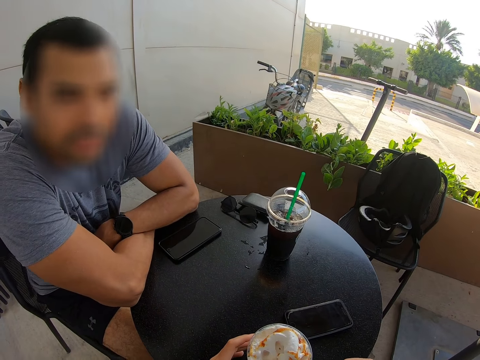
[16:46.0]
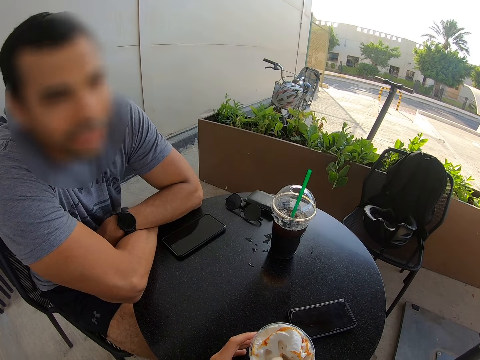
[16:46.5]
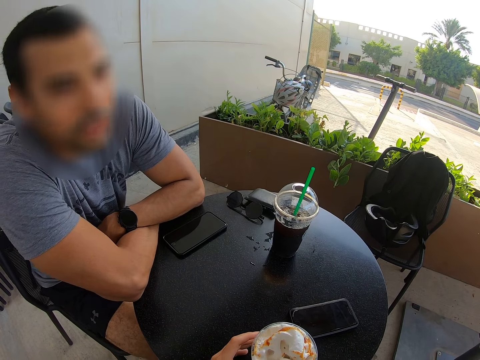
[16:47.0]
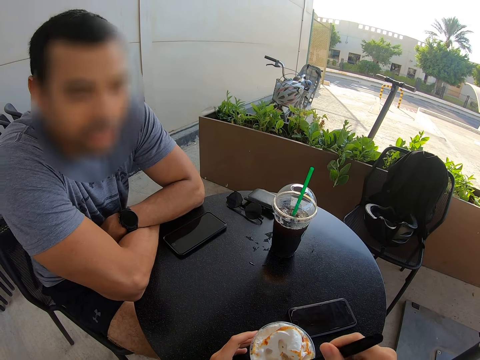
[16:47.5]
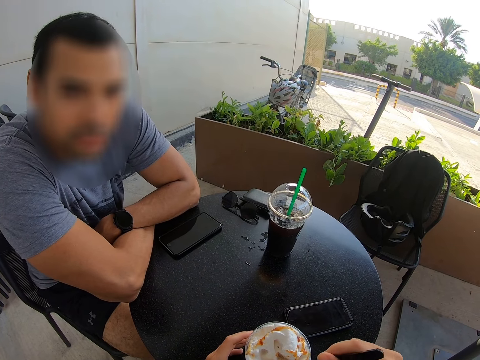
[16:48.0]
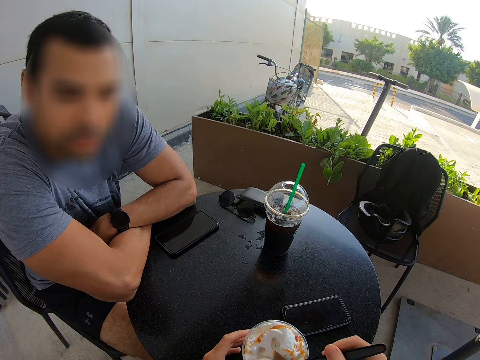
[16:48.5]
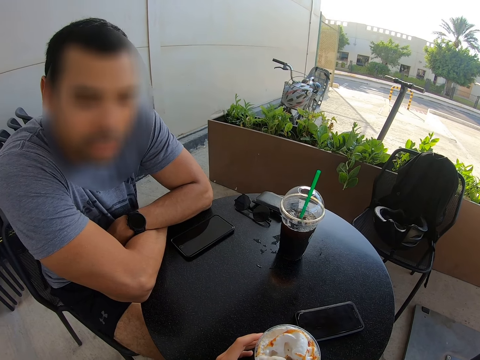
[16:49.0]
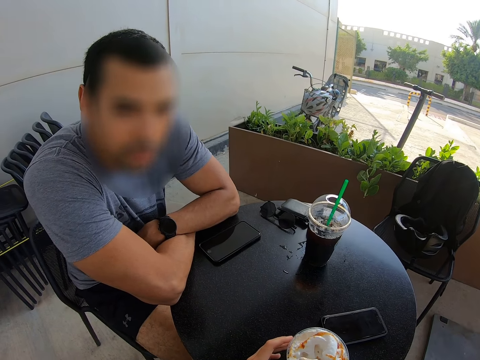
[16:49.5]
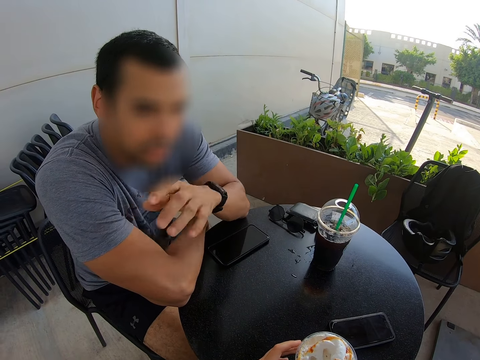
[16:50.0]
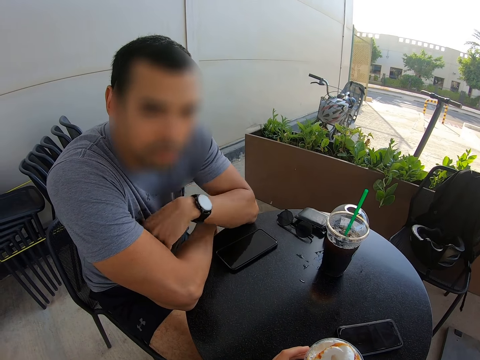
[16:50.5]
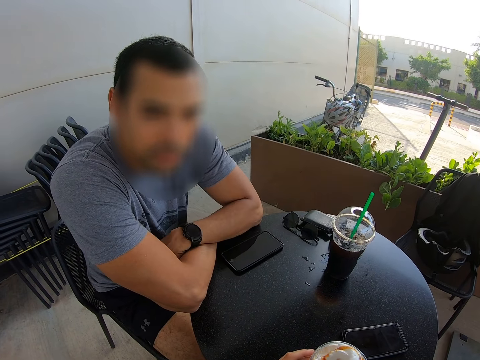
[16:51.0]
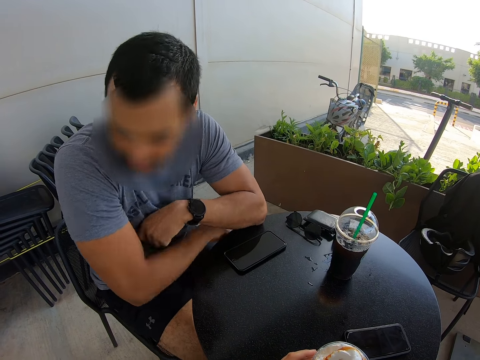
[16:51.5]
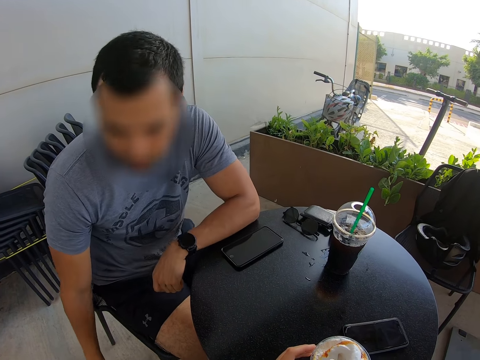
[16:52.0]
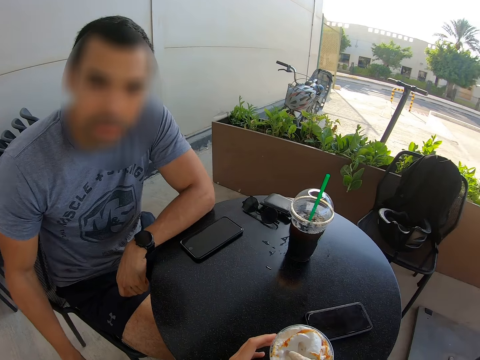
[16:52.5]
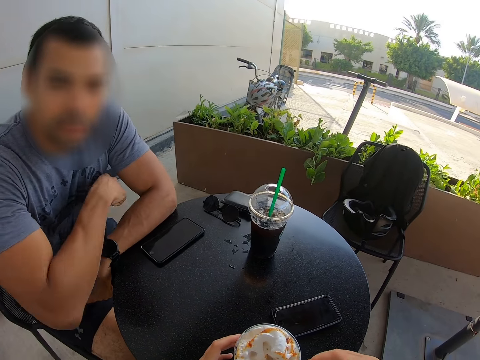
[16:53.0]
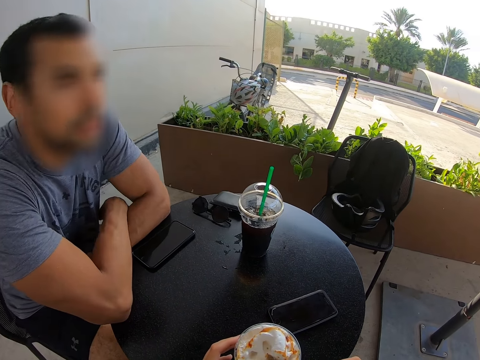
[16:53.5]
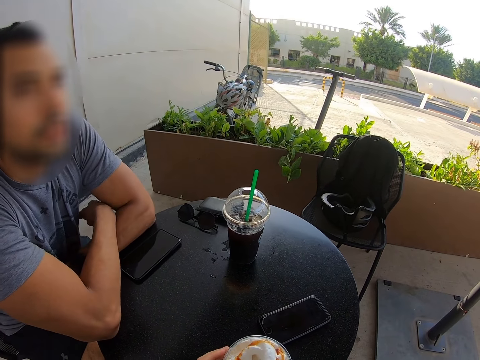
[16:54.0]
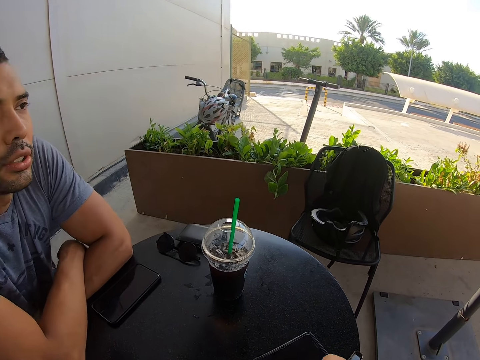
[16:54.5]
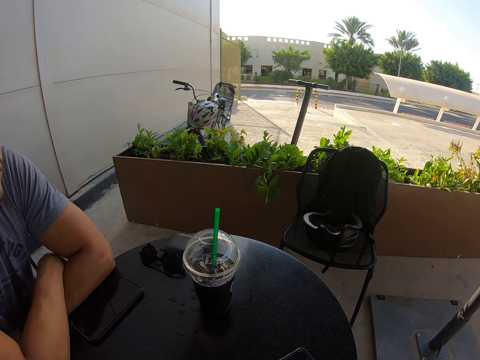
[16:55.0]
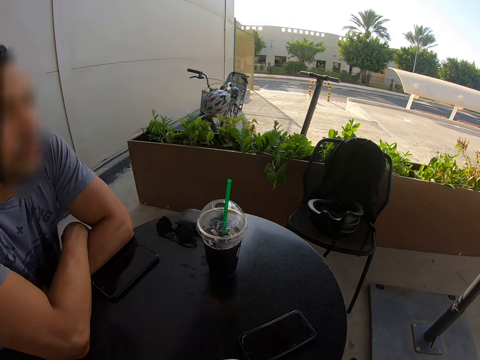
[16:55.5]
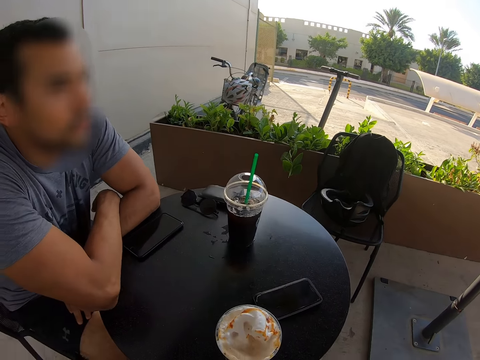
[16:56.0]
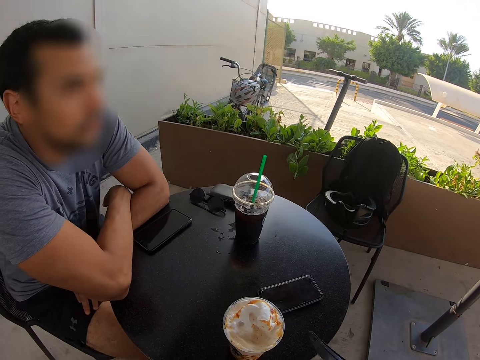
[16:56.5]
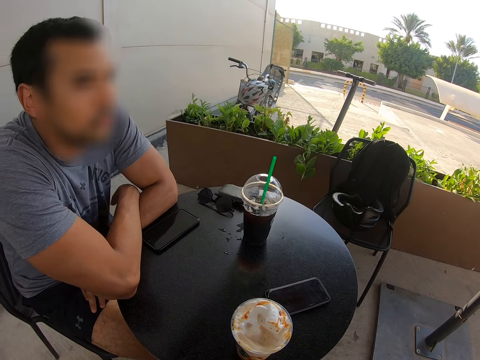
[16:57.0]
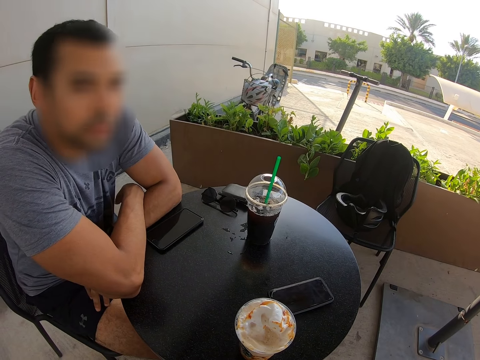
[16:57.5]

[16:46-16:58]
A man shakes his head.

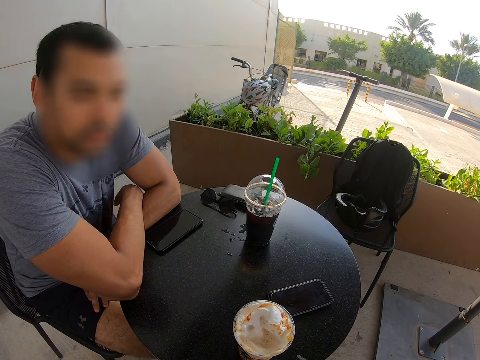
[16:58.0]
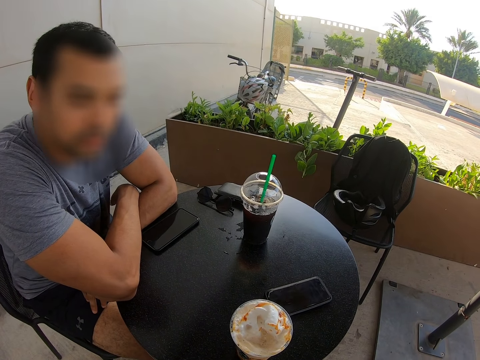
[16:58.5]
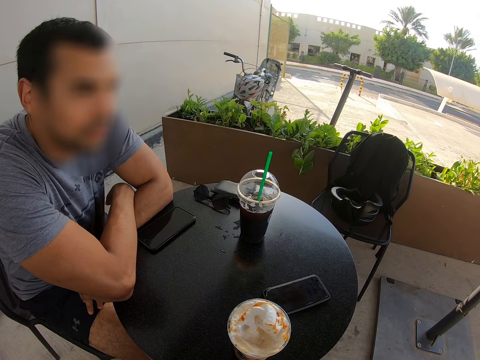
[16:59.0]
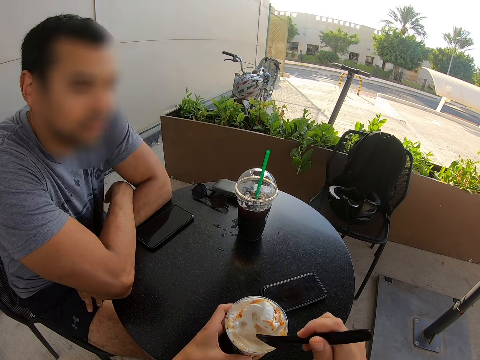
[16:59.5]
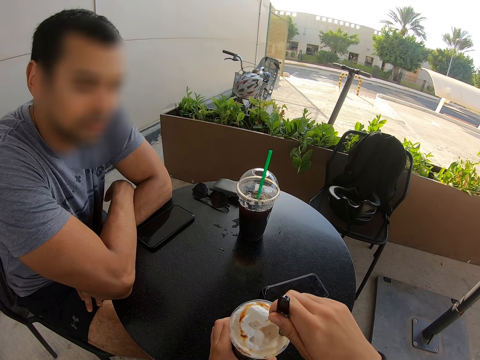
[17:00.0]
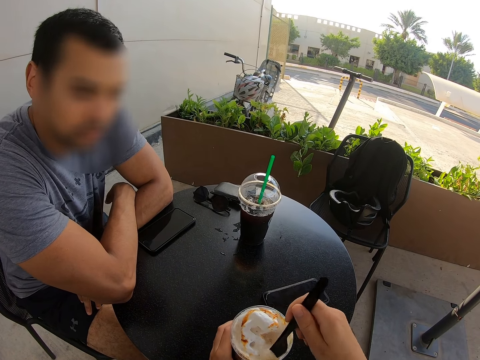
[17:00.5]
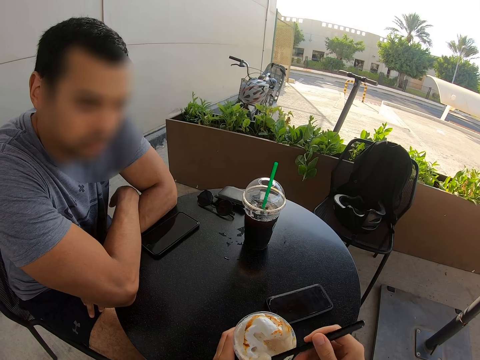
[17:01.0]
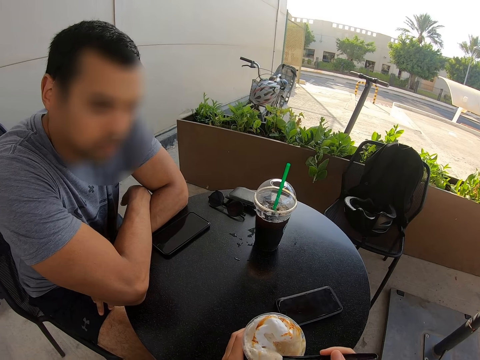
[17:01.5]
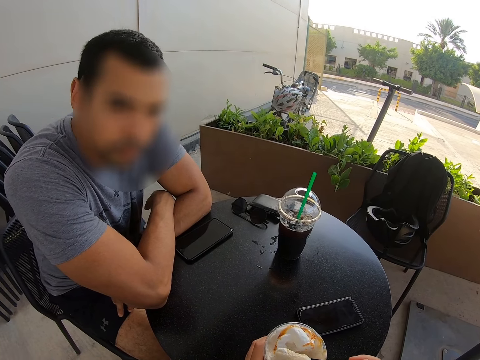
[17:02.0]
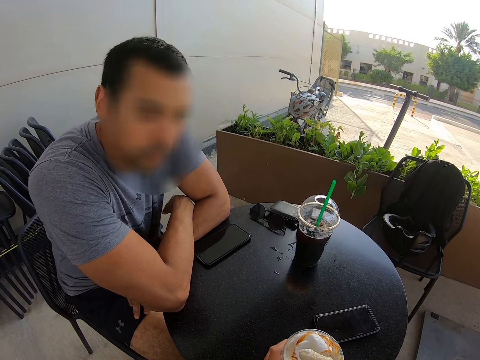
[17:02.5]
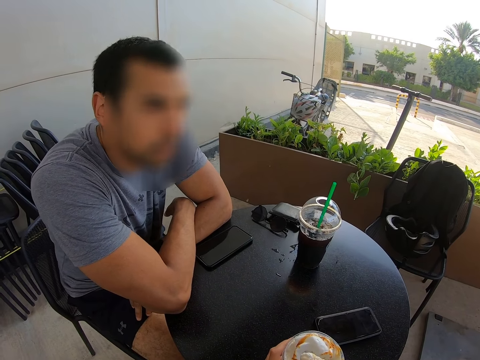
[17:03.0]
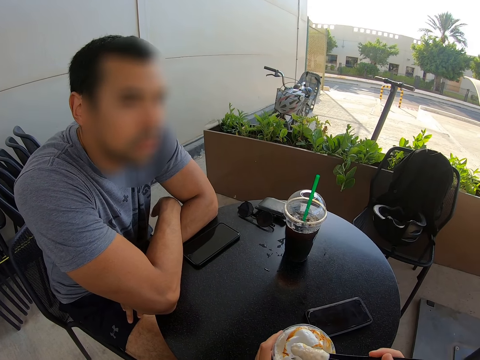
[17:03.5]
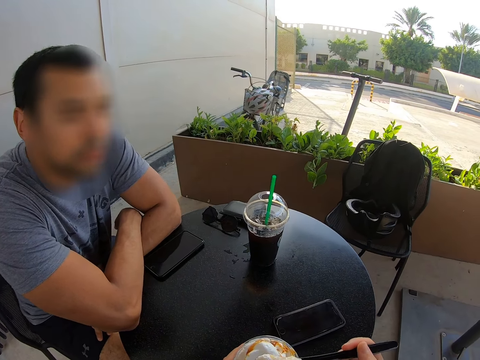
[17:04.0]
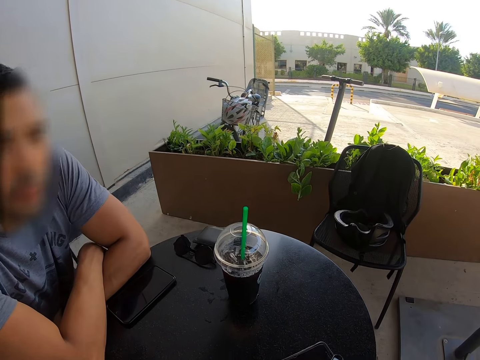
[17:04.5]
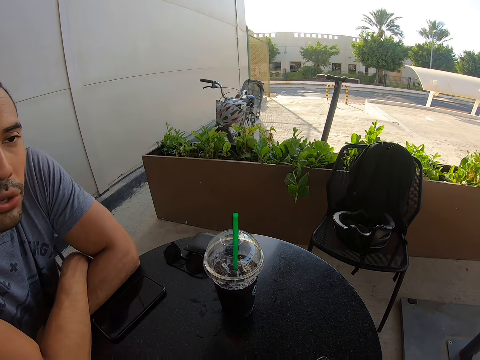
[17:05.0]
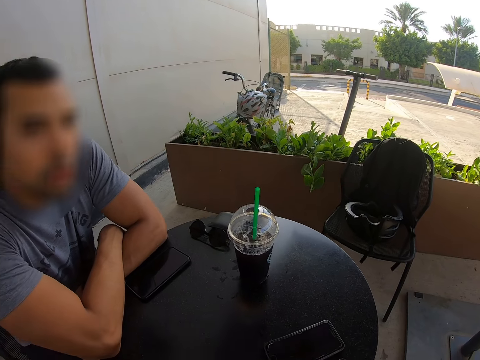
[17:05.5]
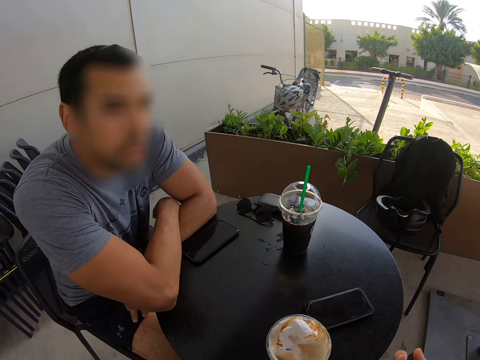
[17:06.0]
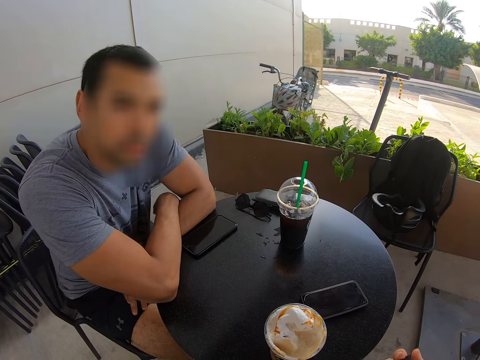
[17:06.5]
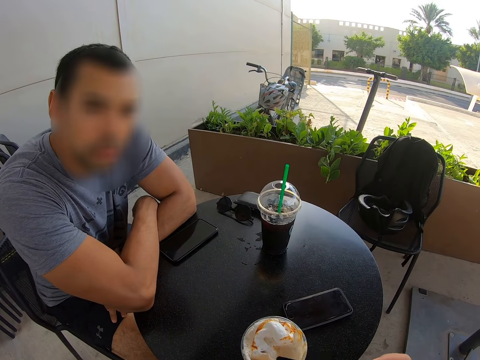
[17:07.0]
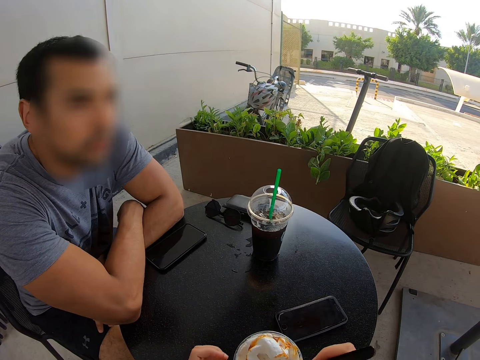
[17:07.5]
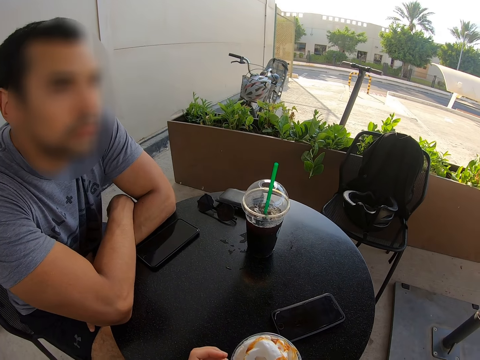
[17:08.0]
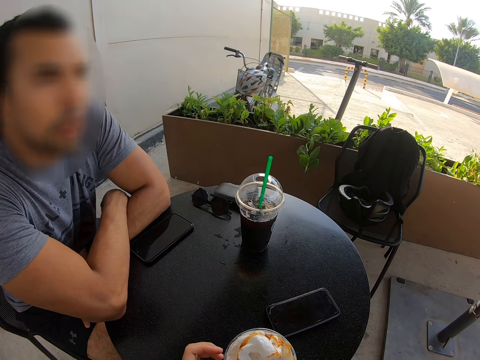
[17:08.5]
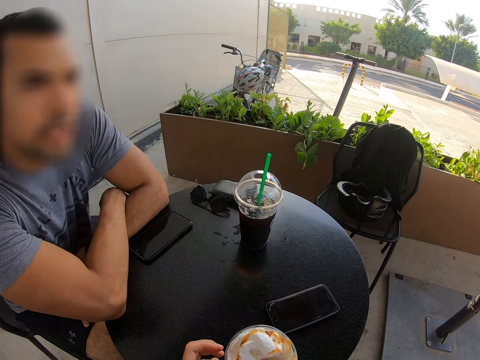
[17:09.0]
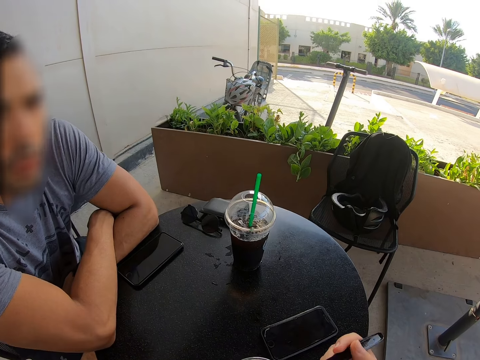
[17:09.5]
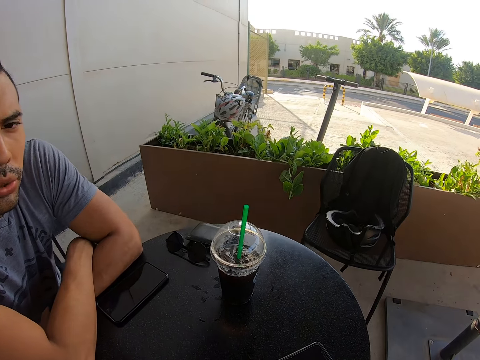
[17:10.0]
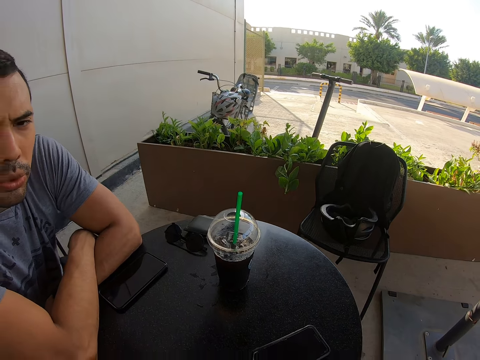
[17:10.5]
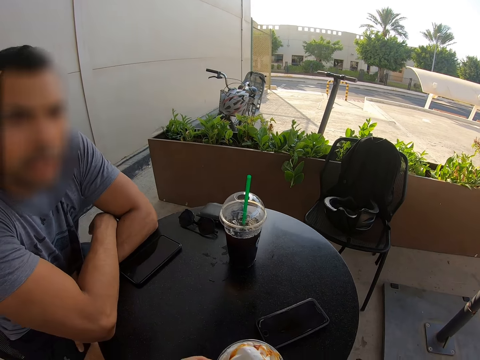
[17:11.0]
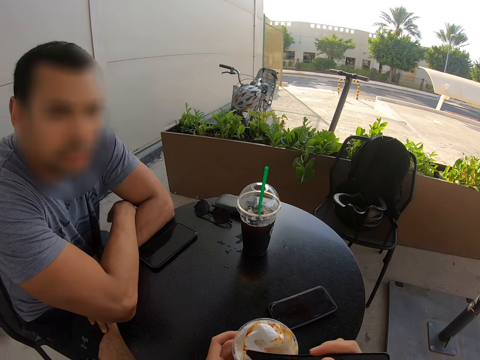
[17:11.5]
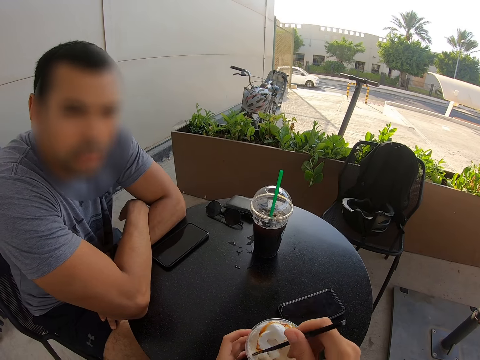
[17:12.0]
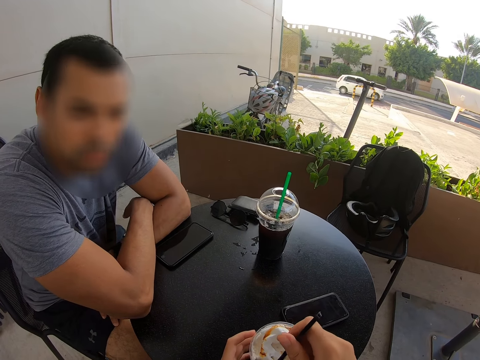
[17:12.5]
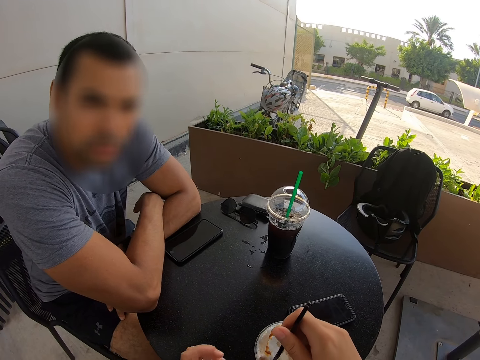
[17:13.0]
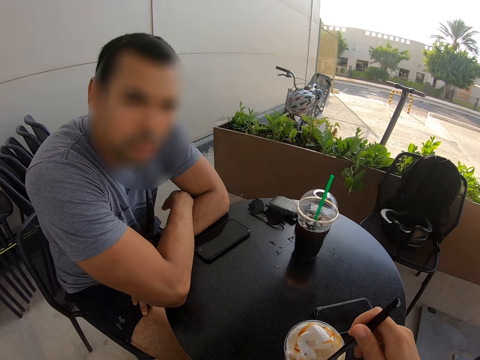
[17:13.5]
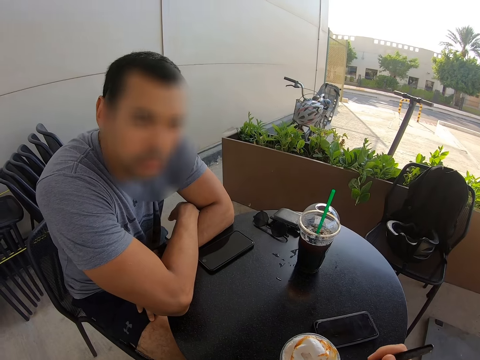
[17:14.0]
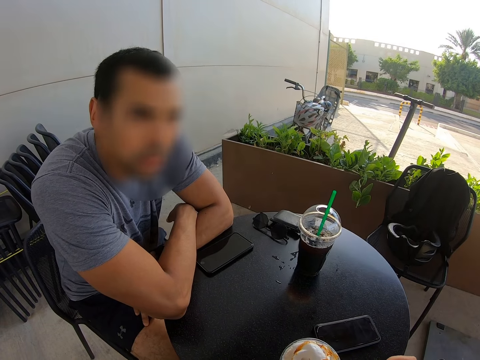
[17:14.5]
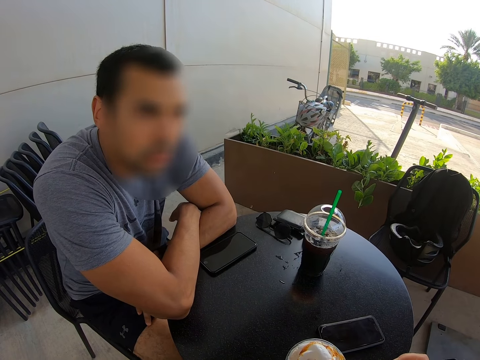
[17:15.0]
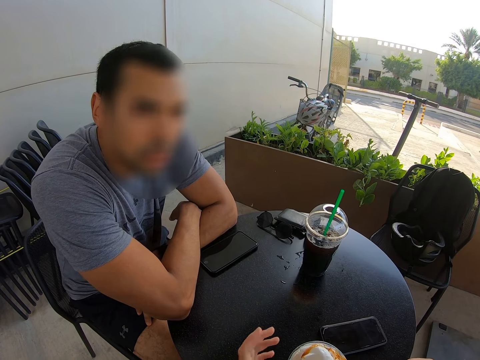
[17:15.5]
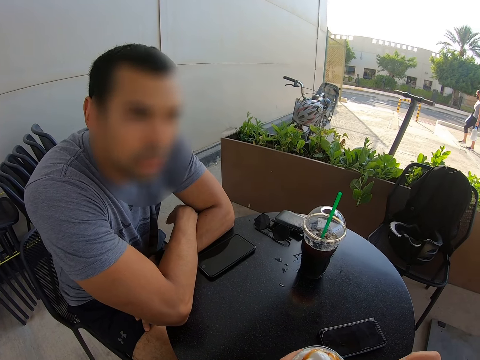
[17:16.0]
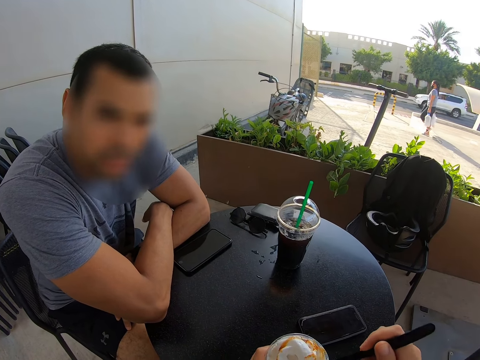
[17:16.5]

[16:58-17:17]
The camera wearer drinks the milkshake. They put the straw in the cup. A man talks to the camera wearer. The camera wearer moves the straw in the cup.
